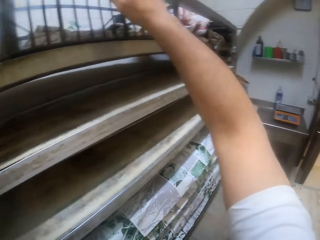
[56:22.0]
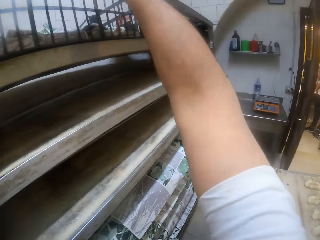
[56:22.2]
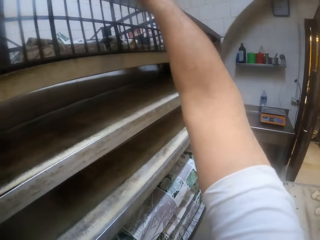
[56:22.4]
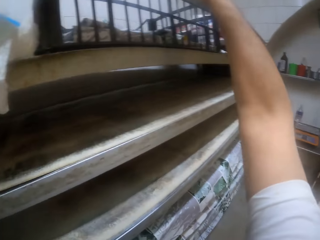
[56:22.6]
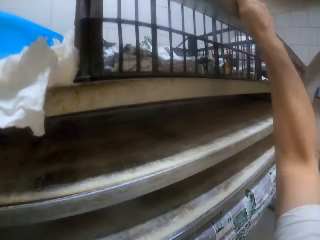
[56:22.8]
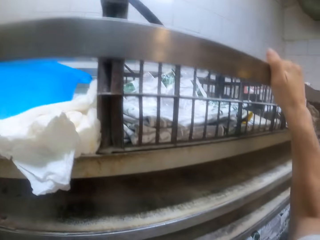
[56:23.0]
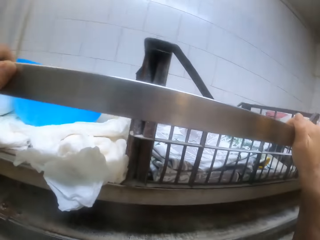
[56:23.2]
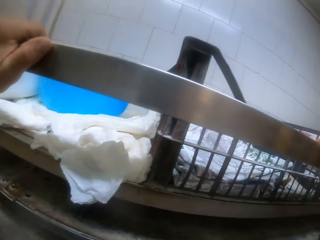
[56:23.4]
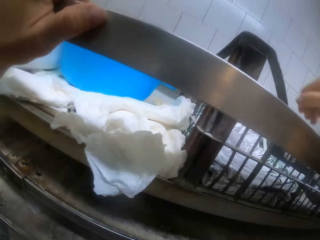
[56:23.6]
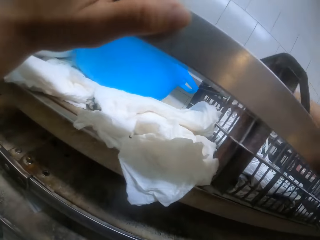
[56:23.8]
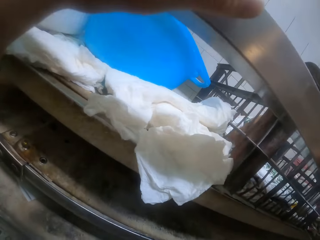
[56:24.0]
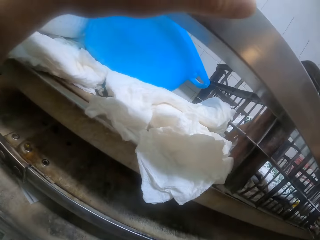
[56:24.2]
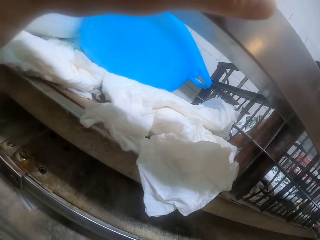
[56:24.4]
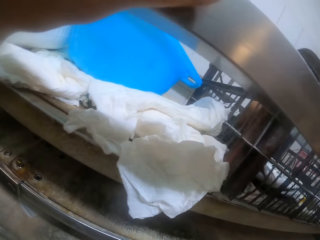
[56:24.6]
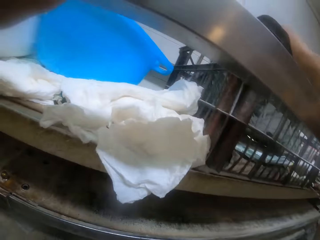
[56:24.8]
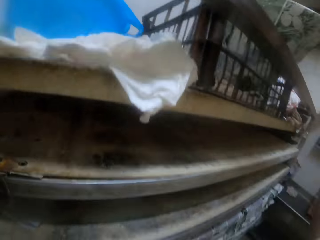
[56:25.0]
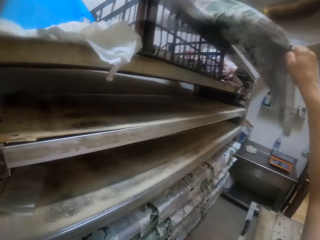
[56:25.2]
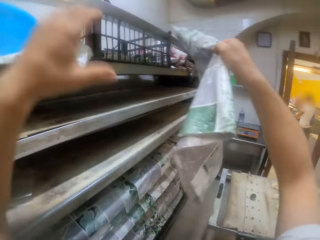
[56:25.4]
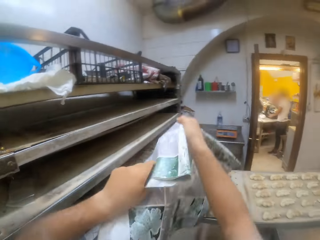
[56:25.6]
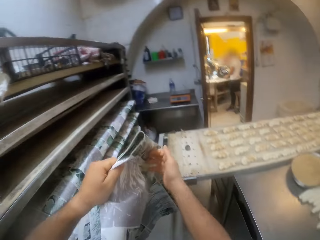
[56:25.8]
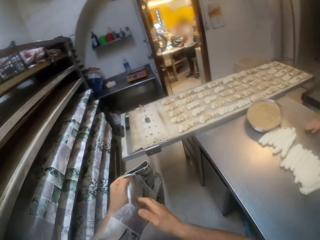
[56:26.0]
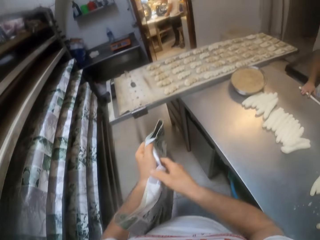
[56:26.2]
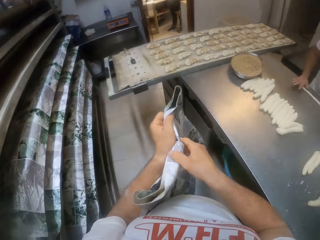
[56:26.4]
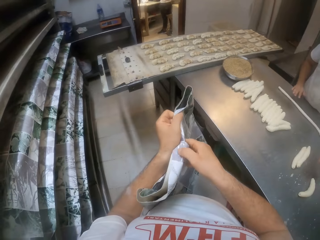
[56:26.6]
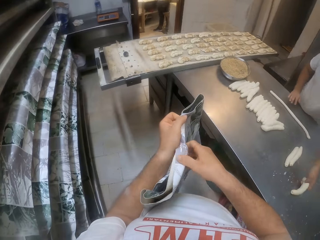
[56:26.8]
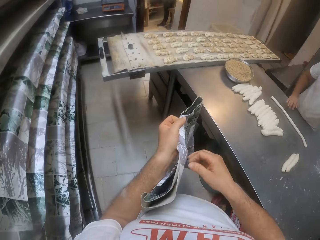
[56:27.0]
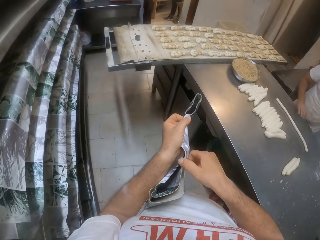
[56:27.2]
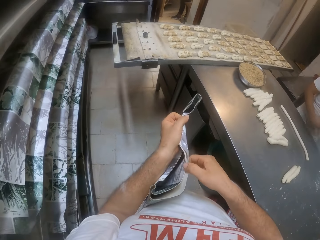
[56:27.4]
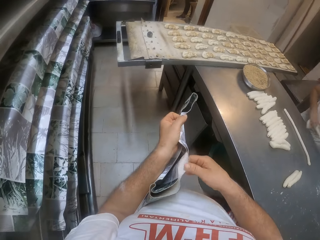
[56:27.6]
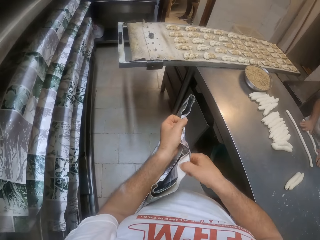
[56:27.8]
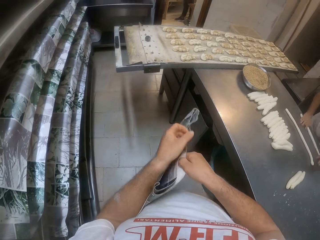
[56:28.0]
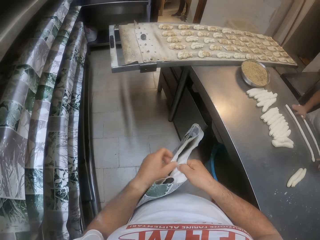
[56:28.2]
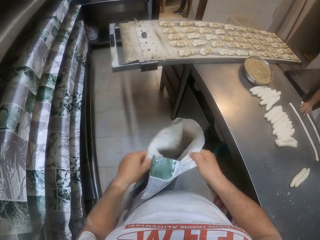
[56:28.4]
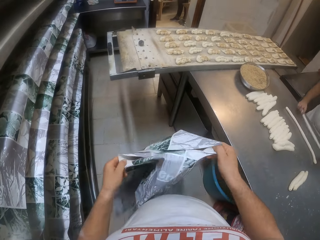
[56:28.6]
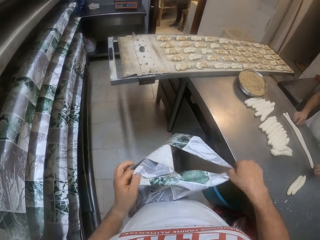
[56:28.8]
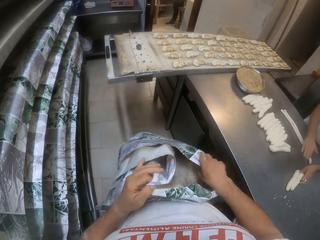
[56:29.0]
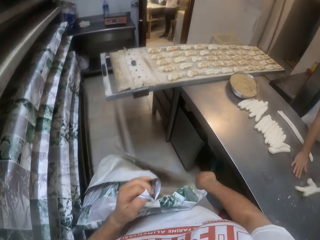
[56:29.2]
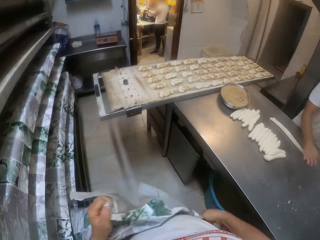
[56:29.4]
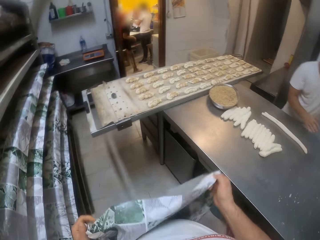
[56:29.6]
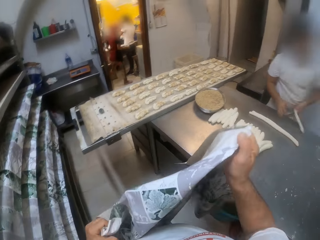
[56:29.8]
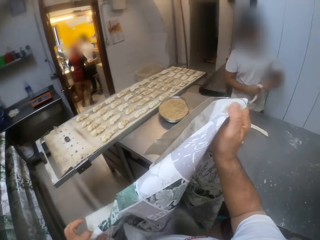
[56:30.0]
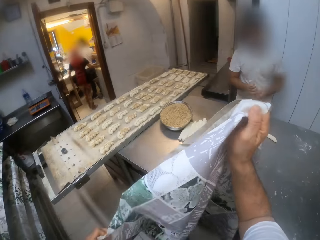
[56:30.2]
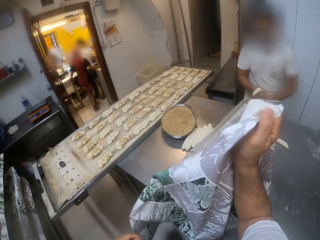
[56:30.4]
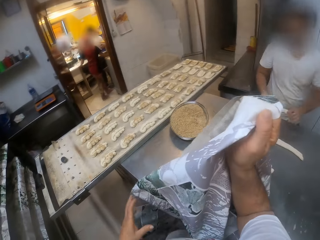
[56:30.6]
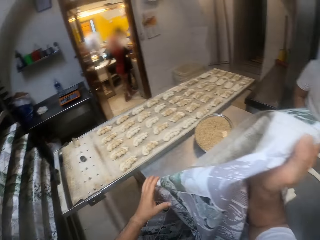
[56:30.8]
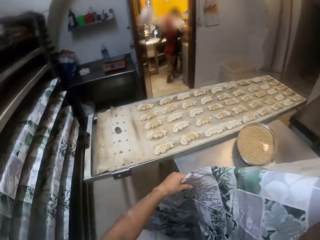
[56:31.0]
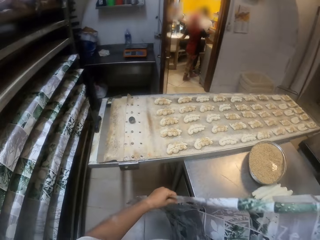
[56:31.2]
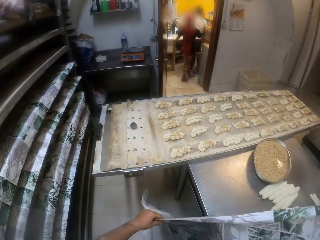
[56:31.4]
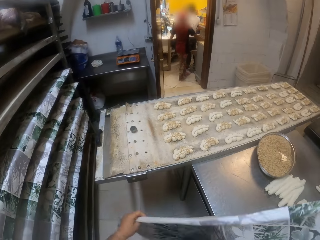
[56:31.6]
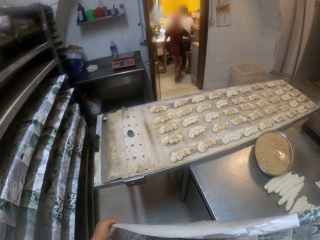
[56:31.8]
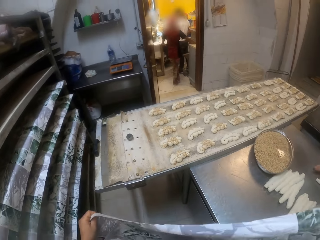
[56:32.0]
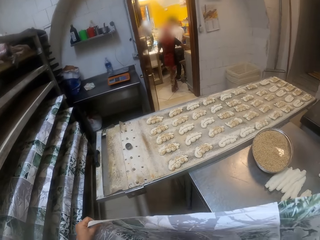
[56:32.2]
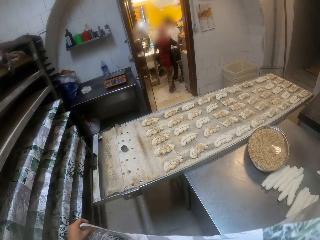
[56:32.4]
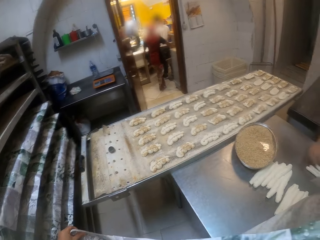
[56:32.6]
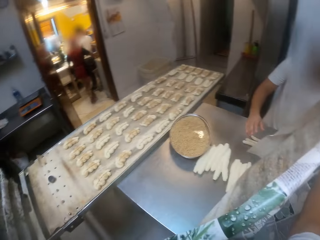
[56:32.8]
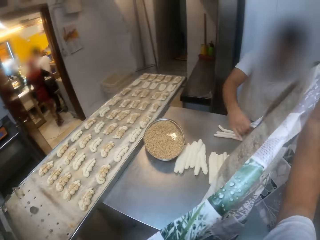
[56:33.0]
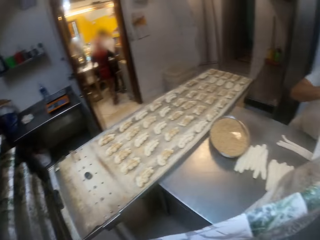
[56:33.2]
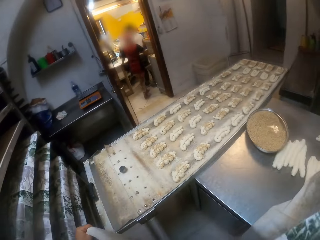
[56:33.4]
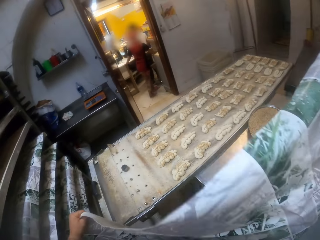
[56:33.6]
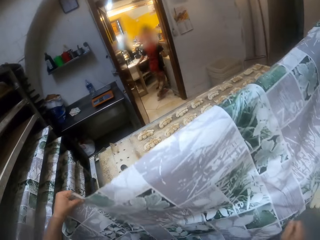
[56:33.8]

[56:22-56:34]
The camera wearer takes a sheet of paper or cloth from the top of a tray rack with his right hand. He looks at the shelf. He spreads the cloth. He covers the tray of dough on the table with the sheet of paper in both hands.

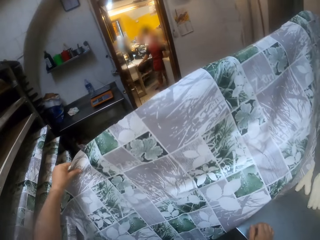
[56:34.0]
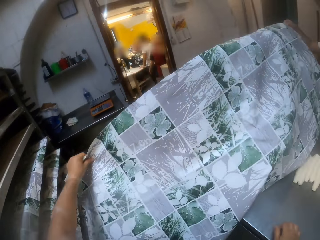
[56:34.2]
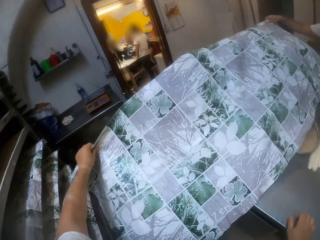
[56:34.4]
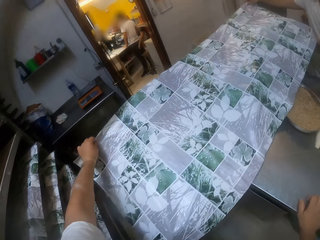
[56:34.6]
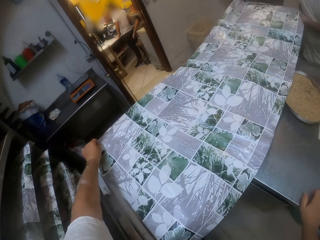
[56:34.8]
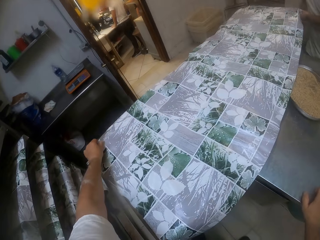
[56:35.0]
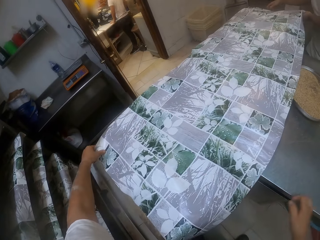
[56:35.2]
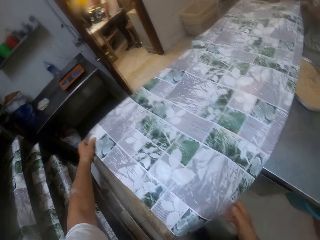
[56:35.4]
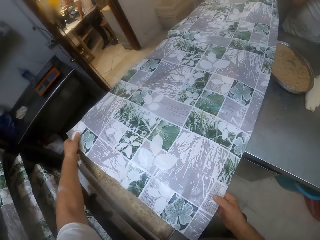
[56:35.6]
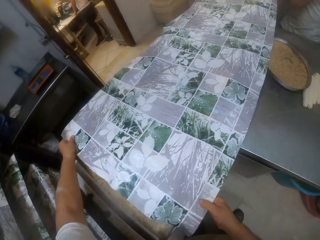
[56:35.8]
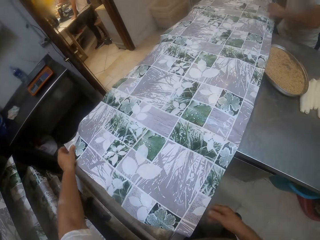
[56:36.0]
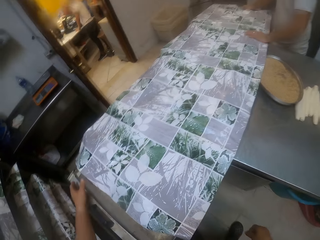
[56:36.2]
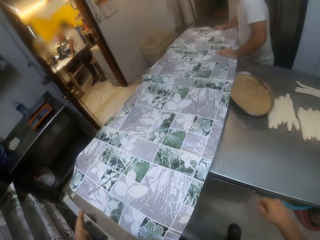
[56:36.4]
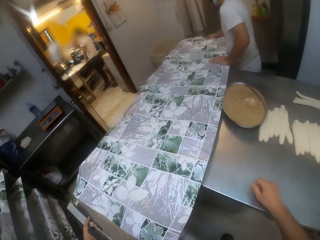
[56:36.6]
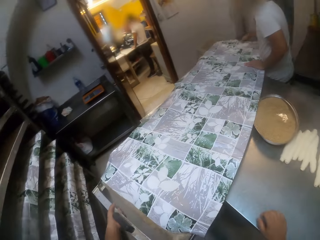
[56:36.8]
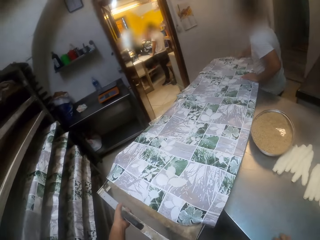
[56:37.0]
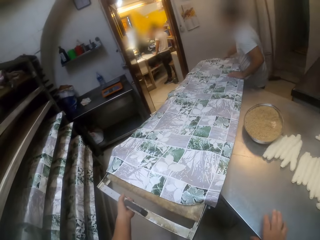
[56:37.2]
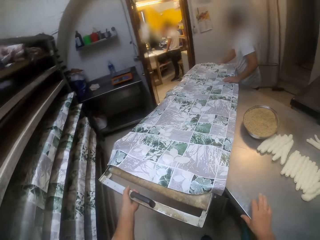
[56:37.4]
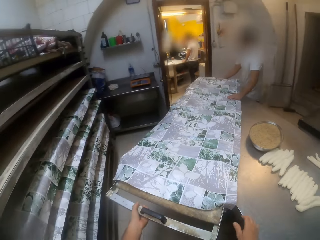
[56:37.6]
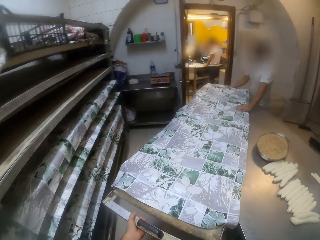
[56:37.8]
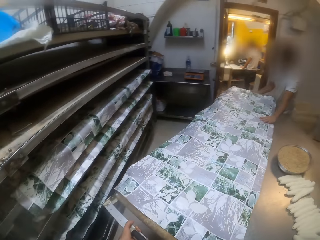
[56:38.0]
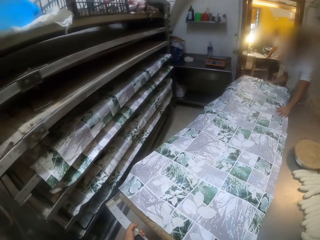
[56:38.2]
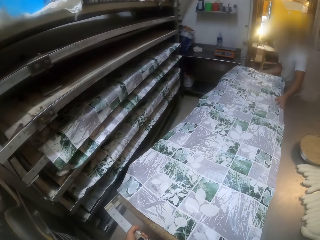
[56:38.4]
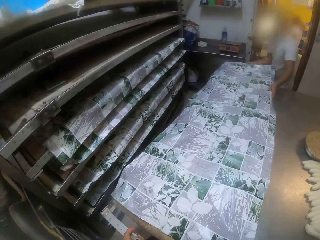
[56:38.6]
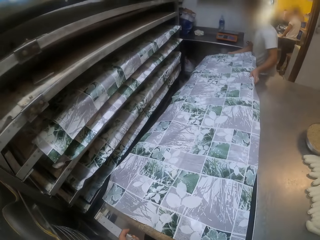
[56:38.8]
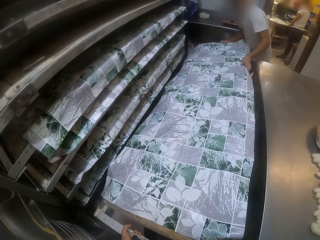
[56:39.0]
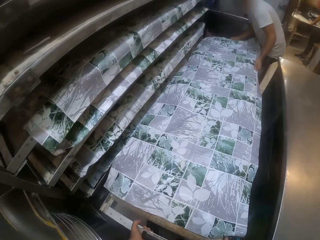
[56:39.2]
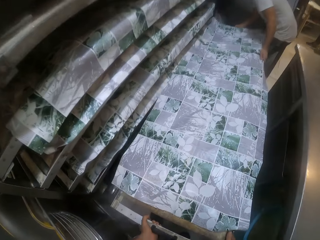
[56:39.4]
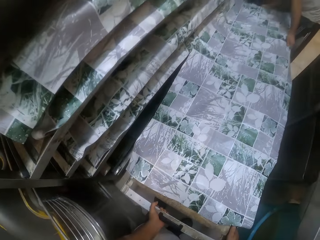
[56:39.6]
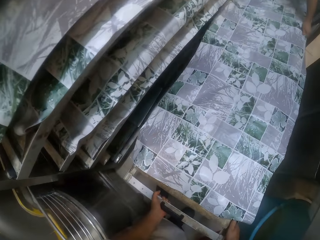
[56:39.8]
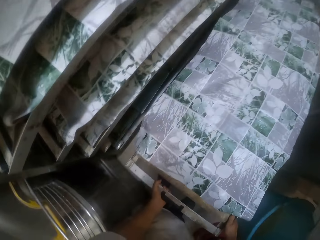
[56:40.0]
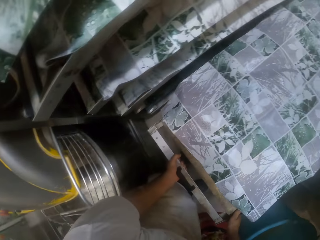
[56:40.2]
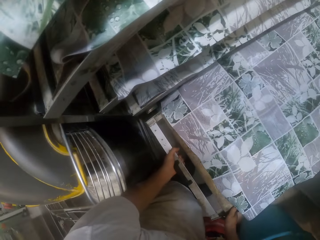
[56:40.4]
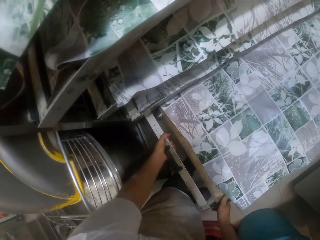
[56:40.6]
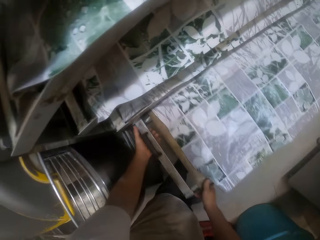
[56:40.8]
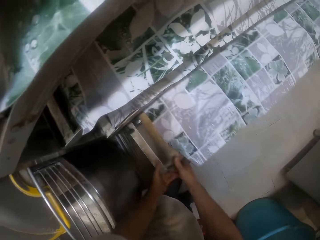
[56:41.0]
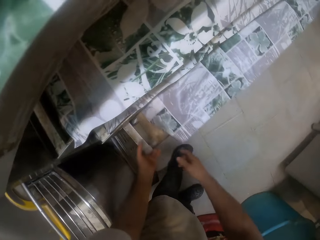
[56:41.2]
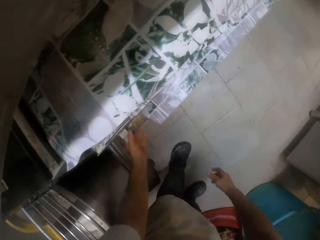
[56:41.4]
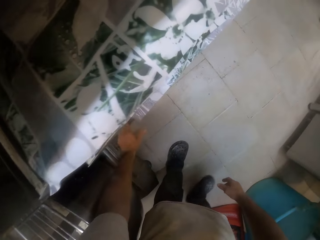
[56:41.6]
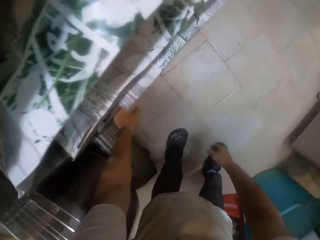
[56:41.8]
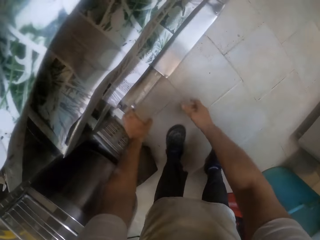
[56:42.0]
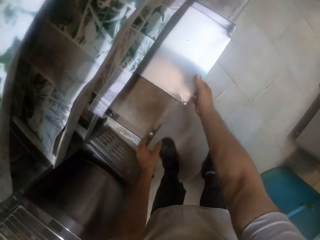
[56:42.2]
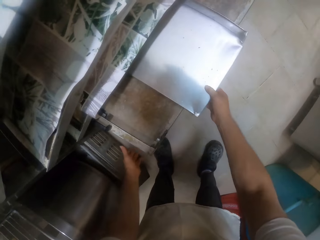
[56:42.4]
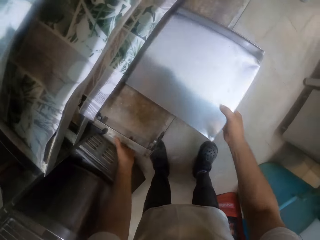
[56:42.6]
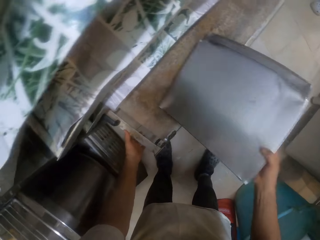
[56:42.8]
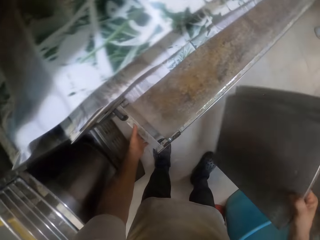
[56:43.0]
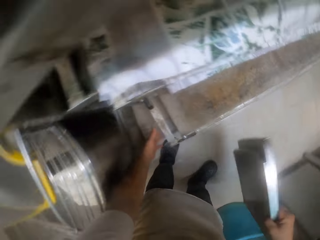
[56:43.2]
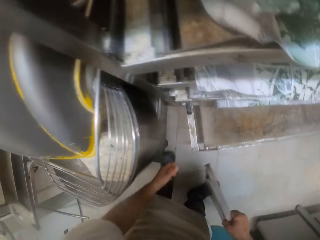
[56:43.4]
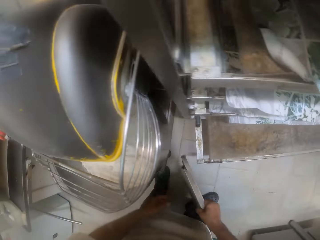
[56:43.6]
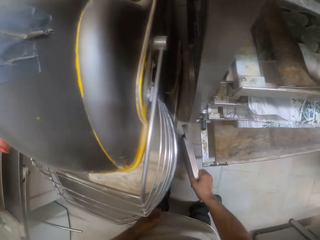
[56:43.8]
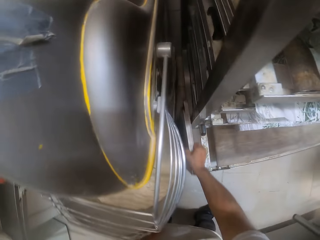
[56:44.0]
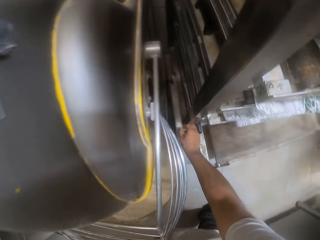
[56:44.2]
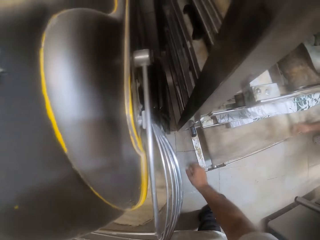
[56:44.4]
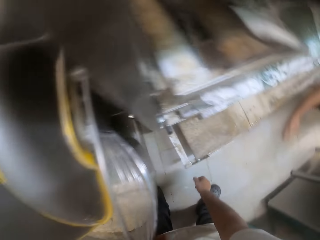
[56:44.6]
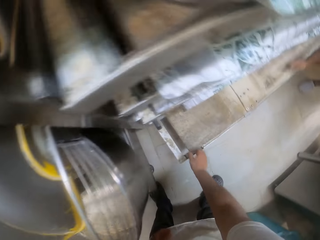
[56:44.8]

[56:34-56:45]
The camera wearer covers the tray. The man and the camera wearer keep the covered tray of dough on the tray rack. The camera wearer lifts the tray with the man. He moves around the kitchen with the man. He puts the tray on the shelf. He pushes the tray on the shelf. He pulls the tray. He picks the tray from the tray rack with his right hand. He drops the tray on the ground with his right hand. He moves the tray.
